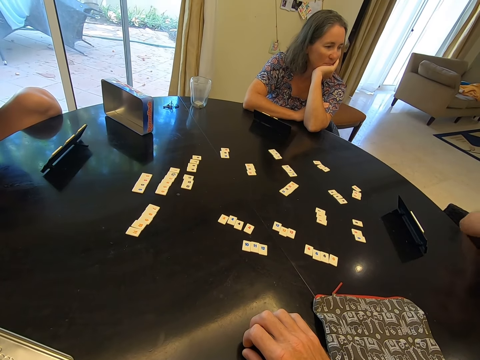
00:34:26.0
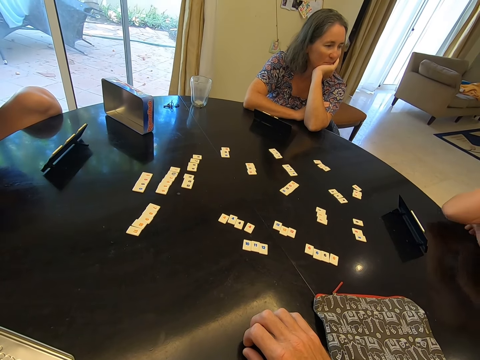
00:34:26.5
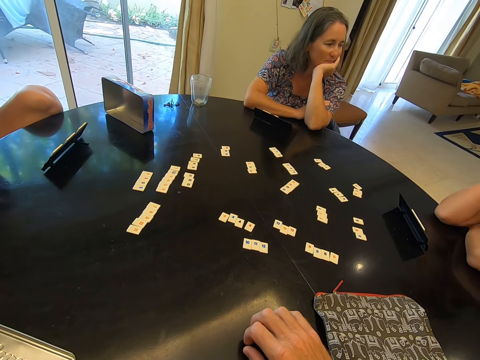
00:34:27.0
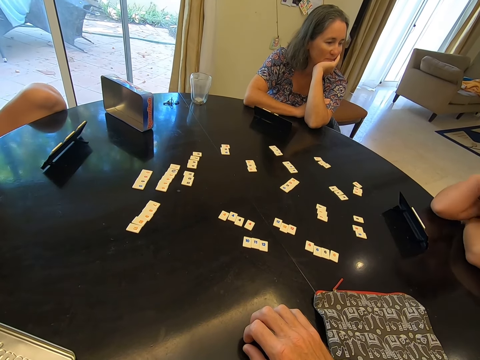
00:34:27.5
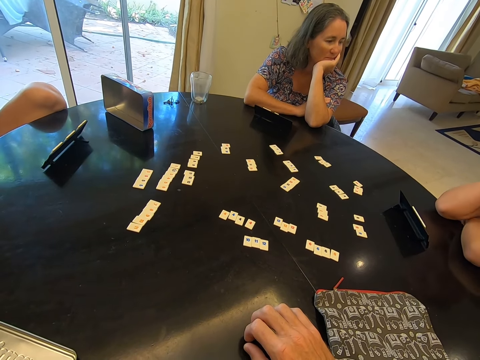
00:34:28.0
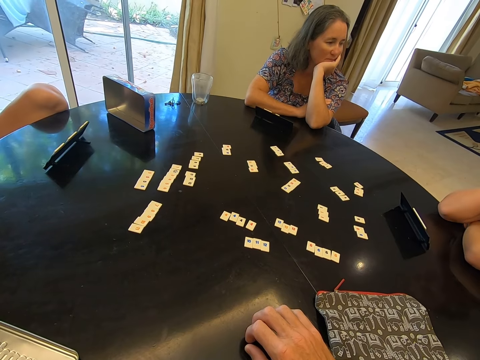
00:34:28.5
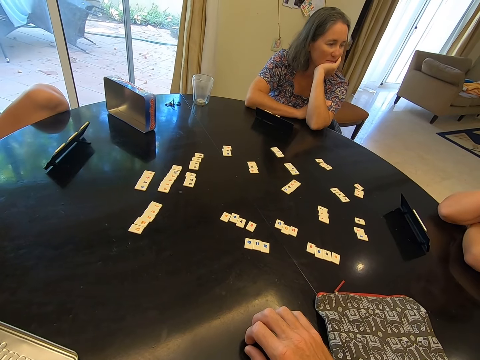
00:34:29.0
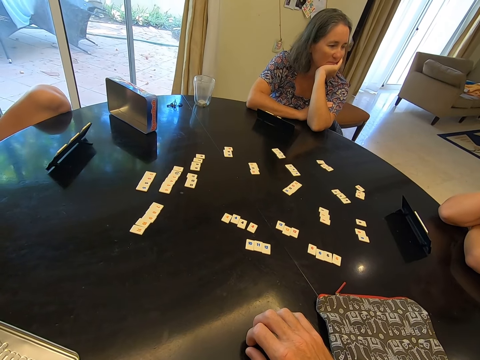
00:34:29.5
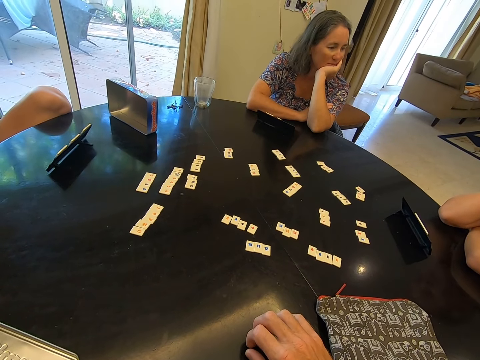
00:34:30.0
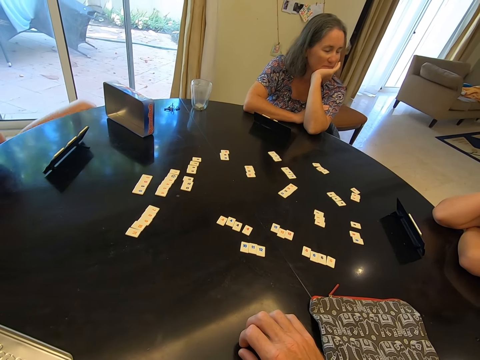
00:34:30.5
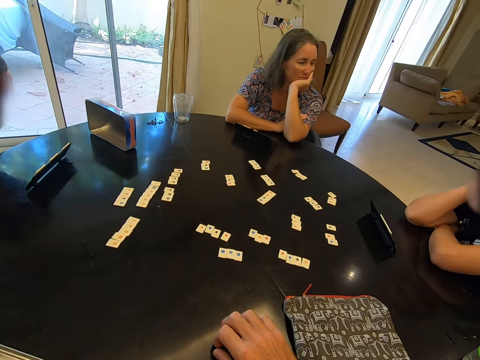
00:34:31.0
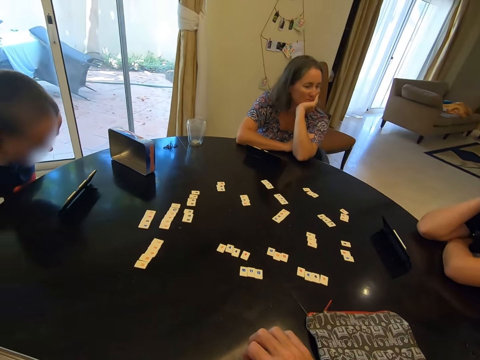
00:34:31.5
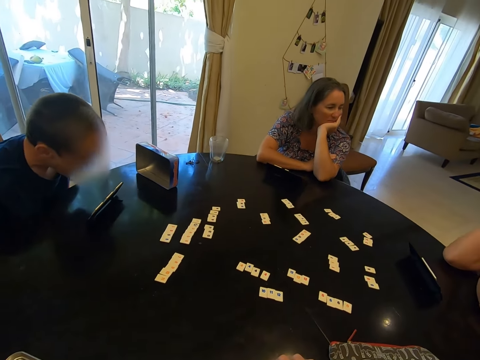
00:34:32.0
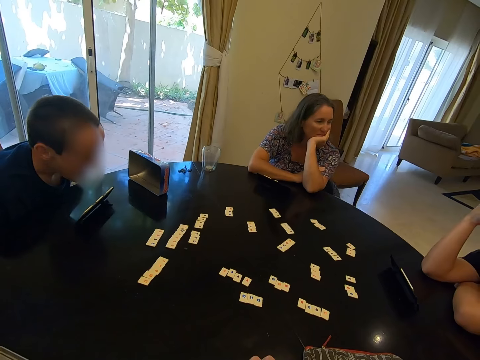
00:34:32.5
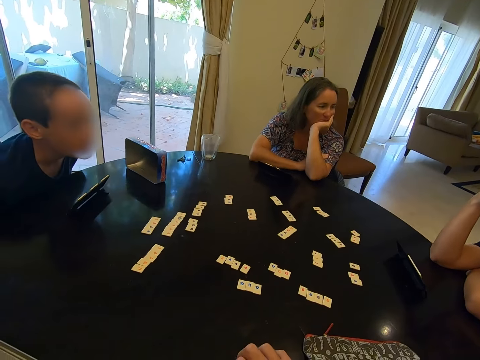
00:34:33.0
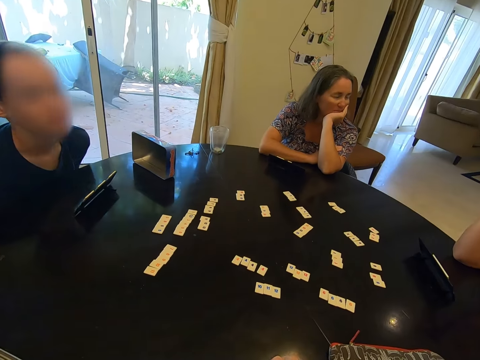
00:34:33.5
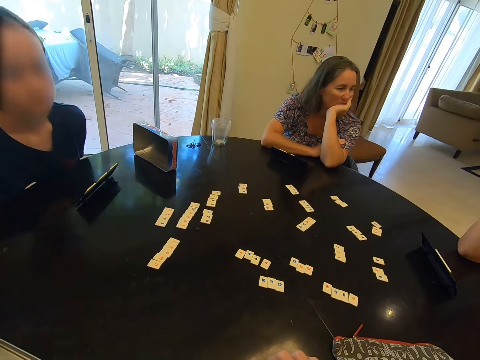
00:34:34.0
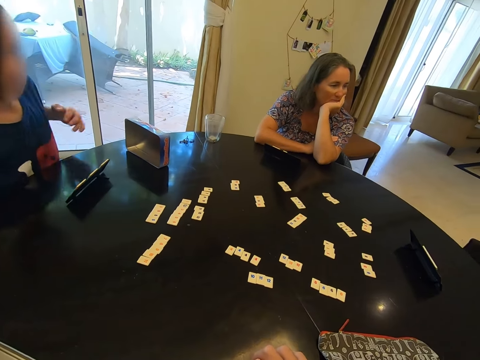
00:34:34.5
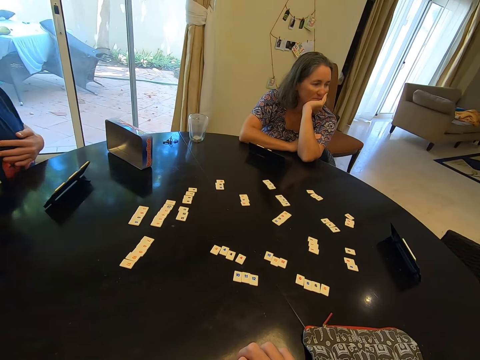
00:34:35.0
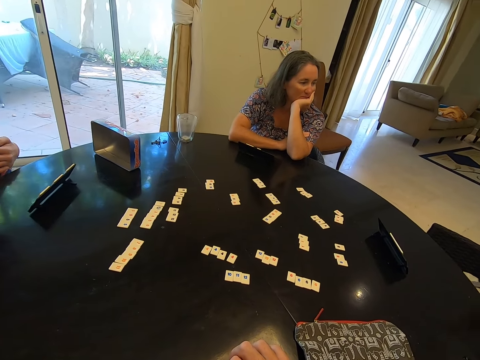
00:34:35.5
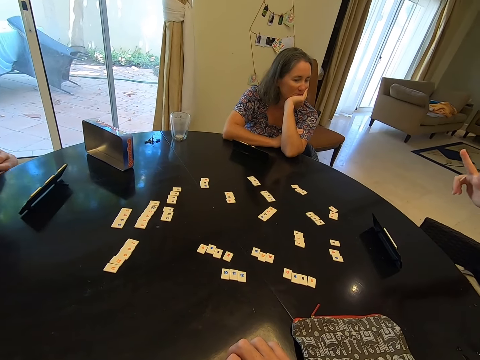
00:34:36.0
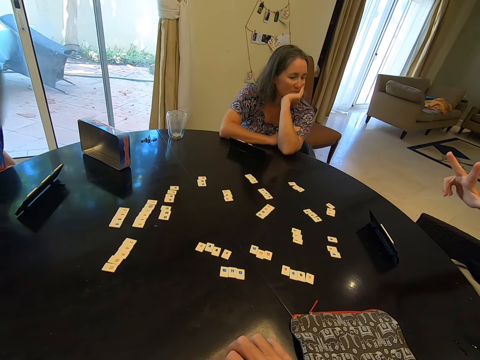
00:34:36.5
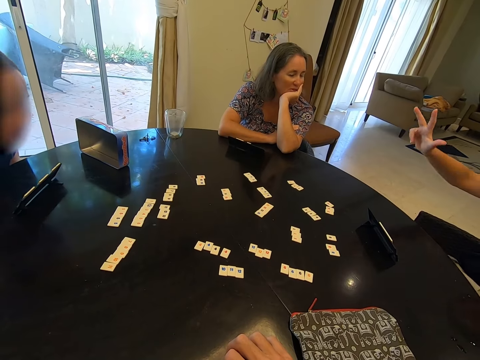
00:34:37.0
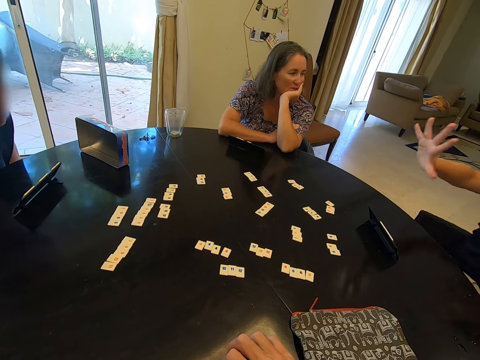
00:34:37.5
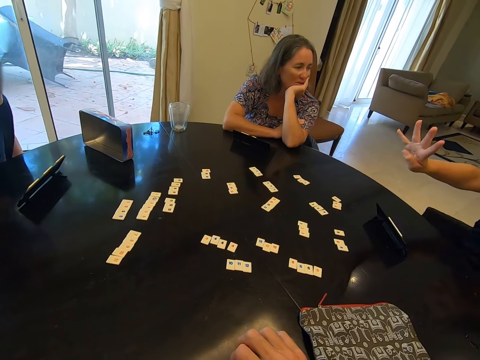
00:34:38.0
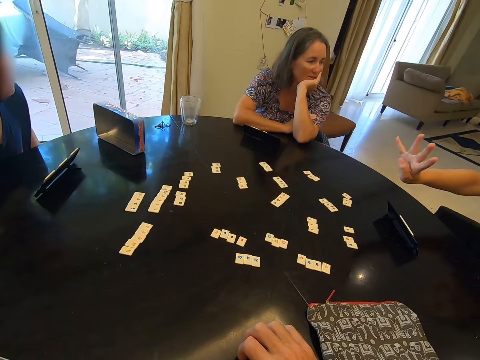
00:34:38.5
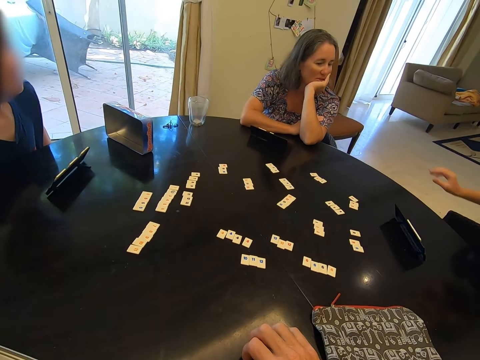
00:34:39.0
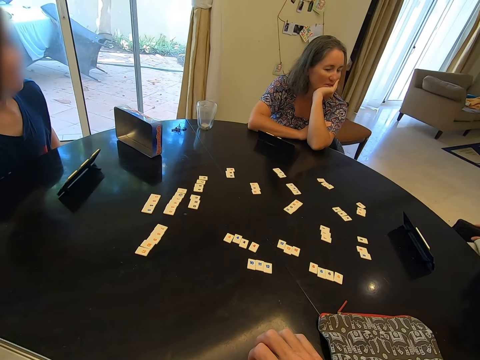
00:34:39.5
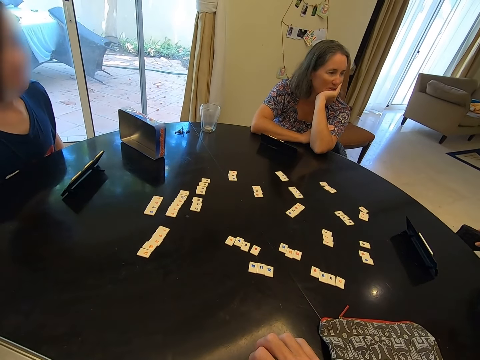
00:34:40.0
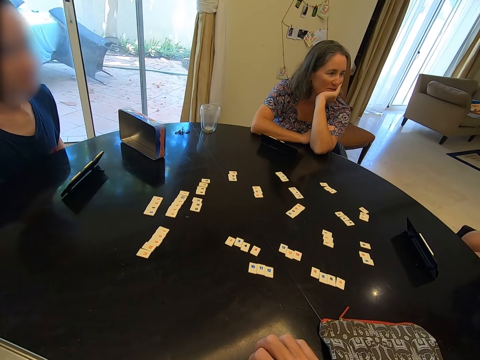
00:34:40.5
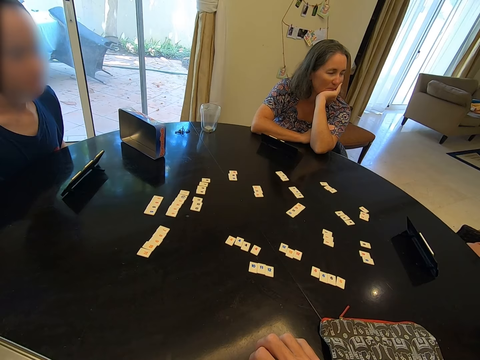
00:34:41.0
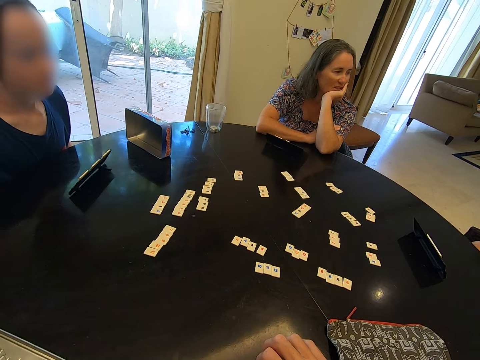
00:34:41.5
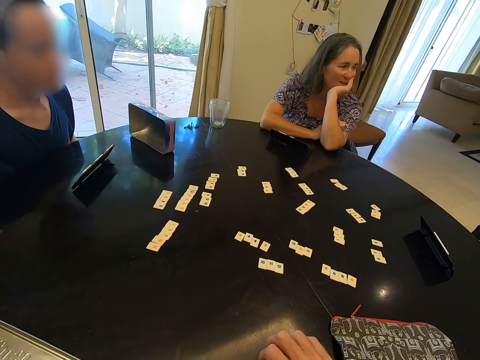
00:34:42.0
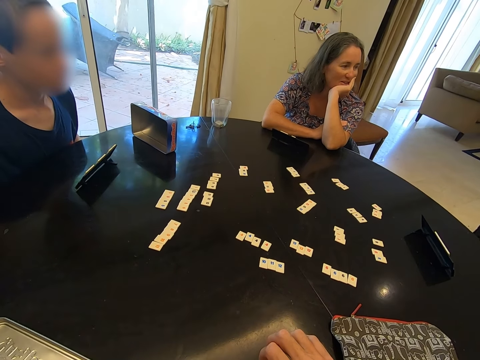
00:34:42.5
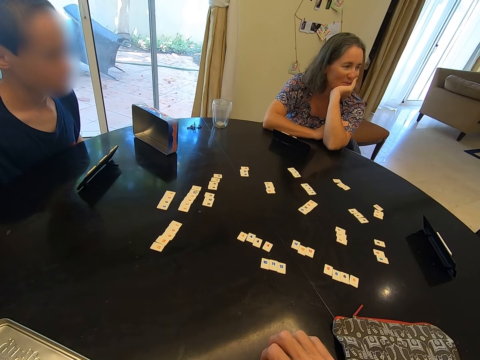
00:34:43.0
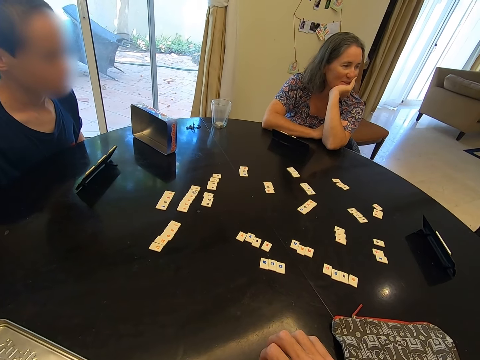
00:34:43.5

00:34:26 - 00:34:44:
A child leans on a round table in a room. Another child touches a chest with the left hand. The first child makes a hand gesture and raises a hand in the air in a room, counts a finger in the air in a room, and holds a chair with the right hand in a room. A lady talks to the first child in a room.

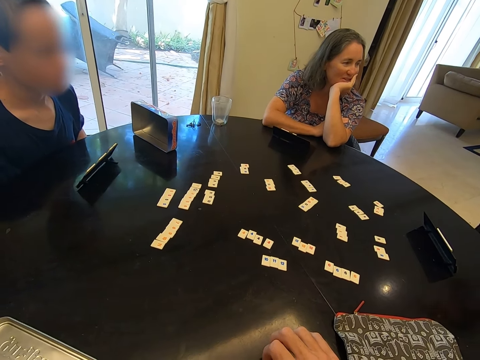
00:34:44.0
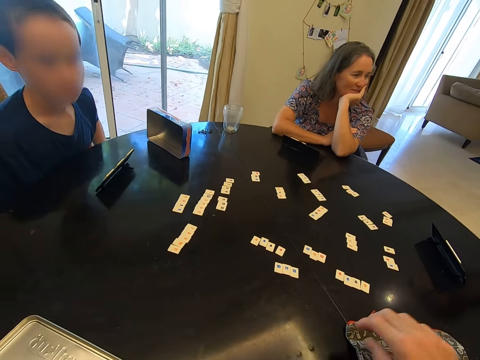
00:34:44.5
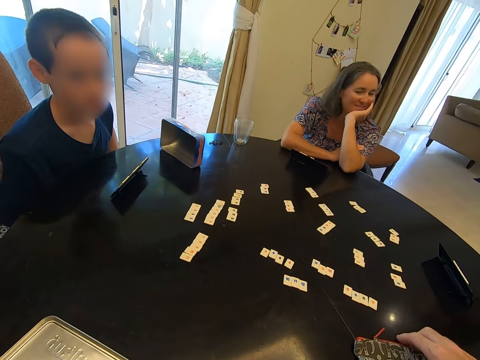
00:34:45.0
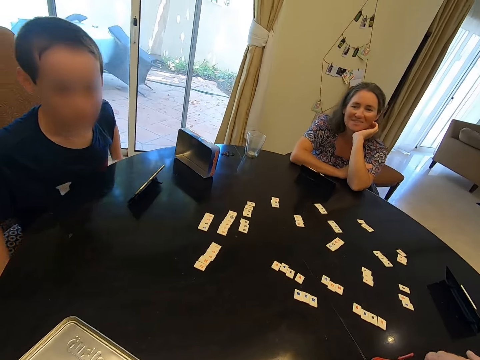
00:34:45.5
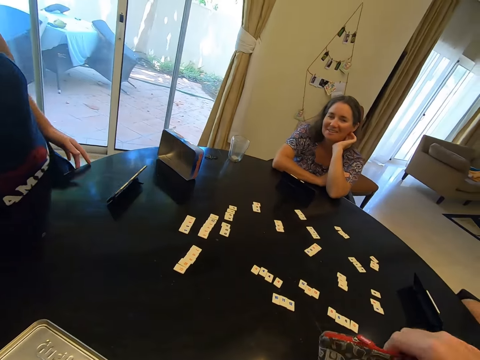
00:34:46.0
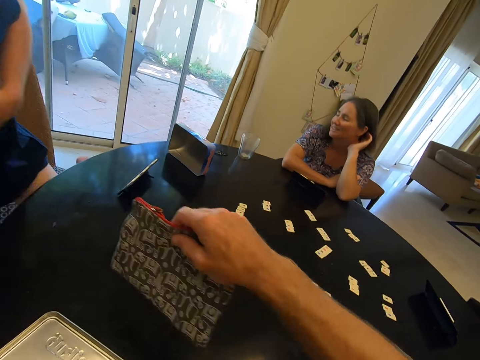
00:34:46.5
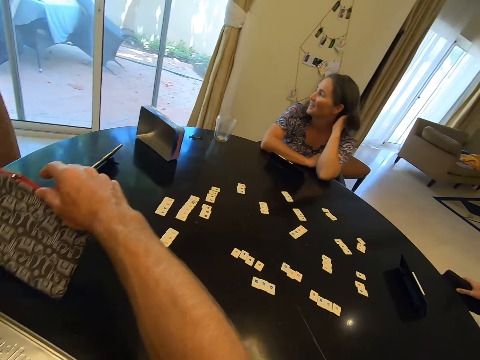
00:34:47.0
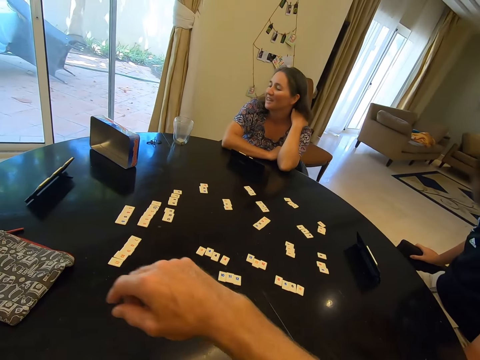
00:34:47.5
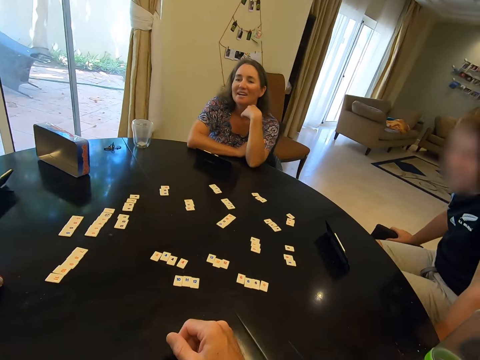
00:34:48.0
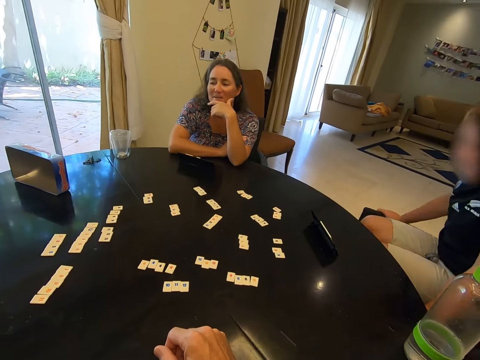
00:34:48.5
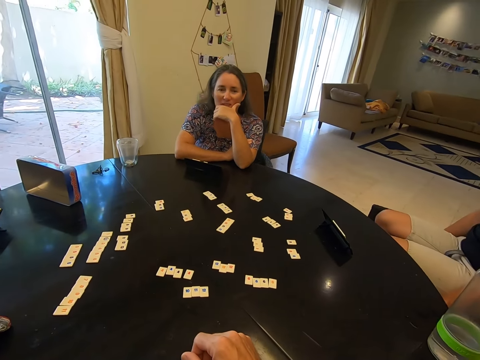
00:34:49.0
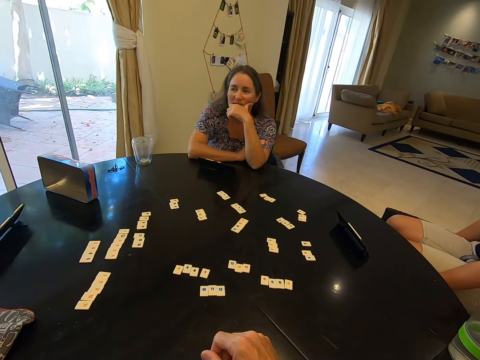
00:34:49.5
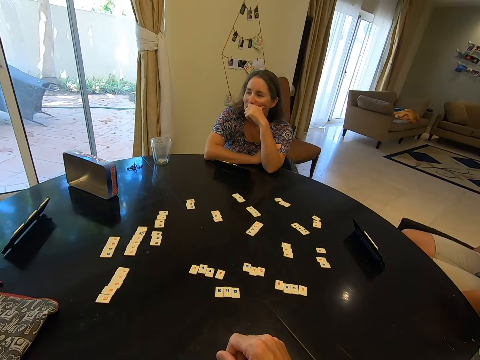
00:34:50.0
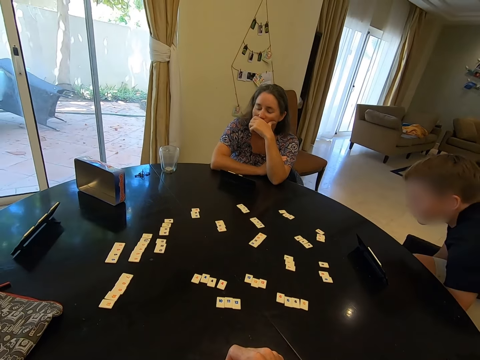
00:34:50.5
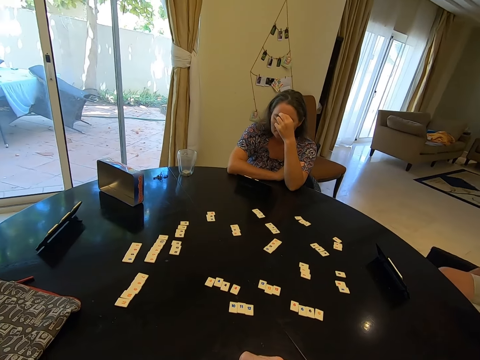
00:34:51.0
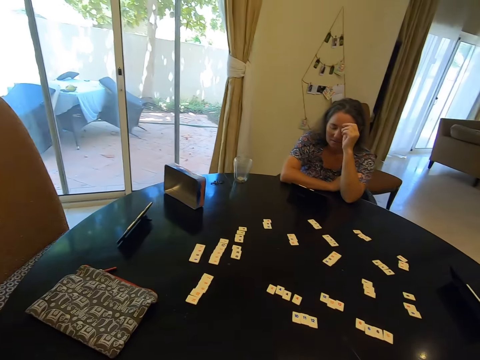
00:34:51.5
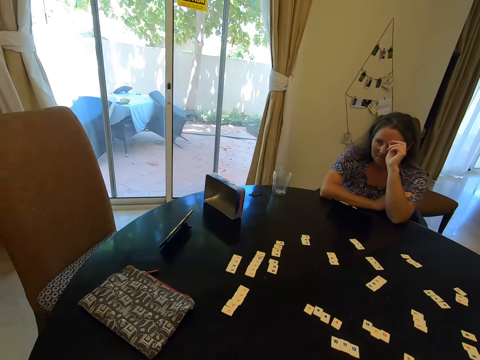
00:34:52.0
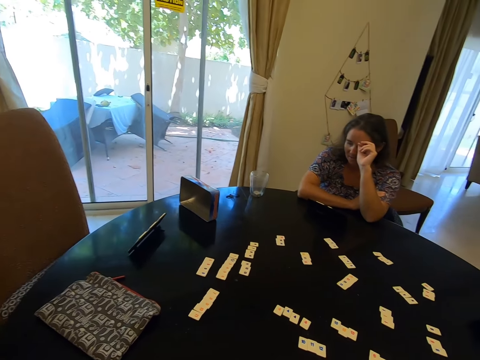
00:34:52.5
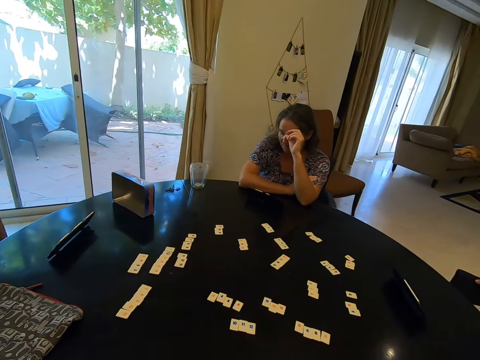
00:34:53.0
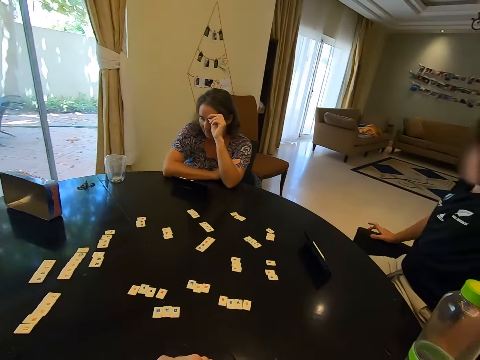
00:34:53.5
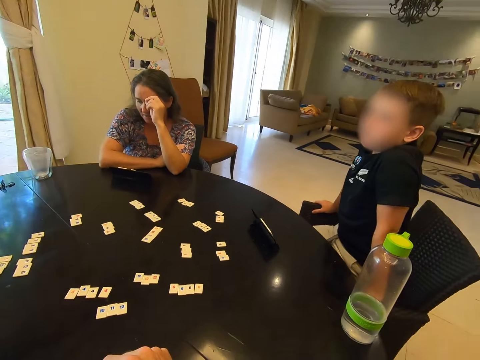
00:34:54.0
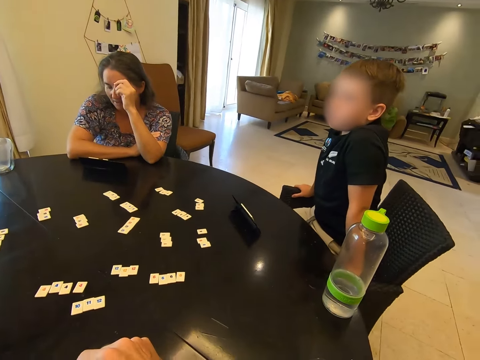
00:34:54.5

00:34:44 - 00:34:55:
A child laughs in a room. The camera wearer picks up the scrabble tile bag from the table with the right hand. They drop the scrabble tile bag on the round table. Another child converses with a woman. The first child swings on the chair. The camera wearer puts a right hand on the table. The woman touches her face. She converses with the camera wearer in a room.
